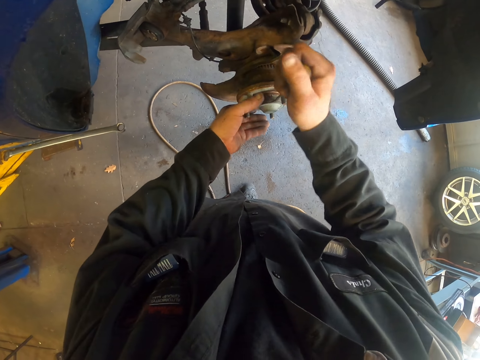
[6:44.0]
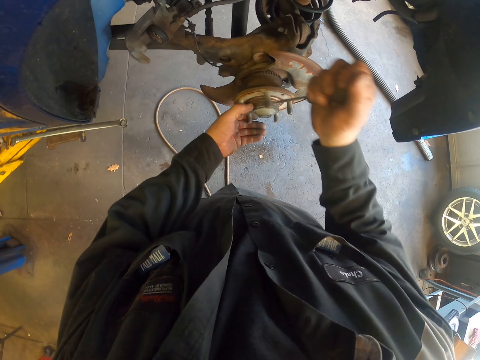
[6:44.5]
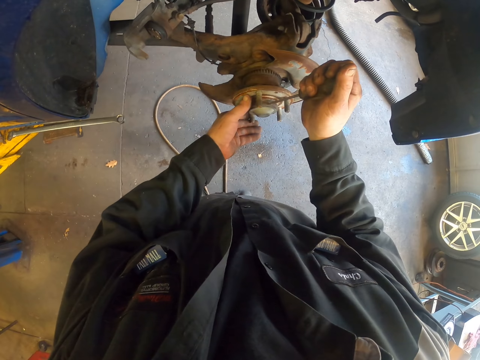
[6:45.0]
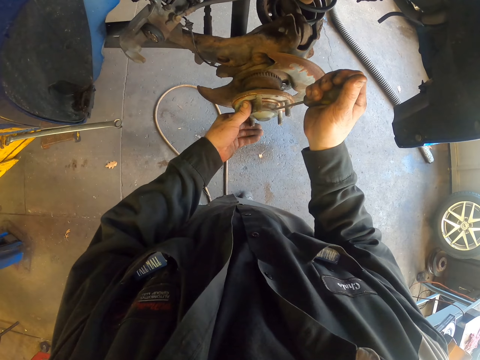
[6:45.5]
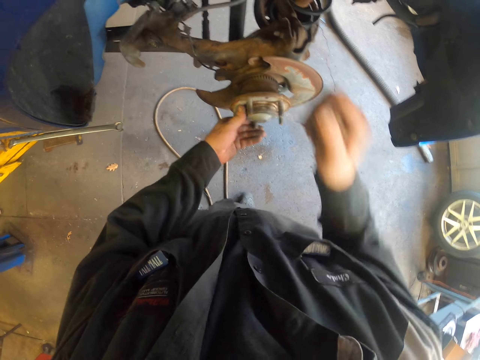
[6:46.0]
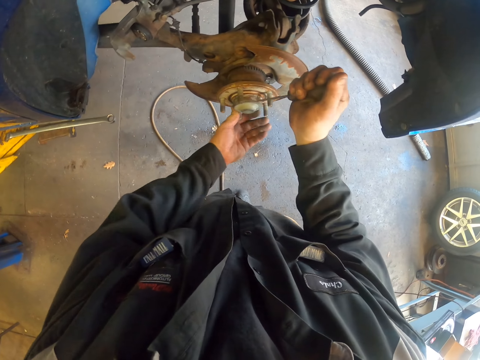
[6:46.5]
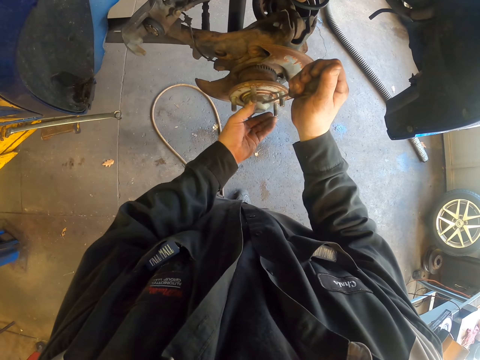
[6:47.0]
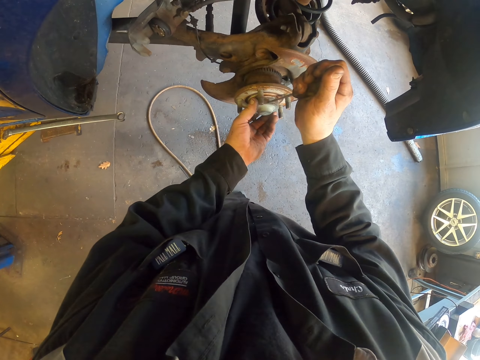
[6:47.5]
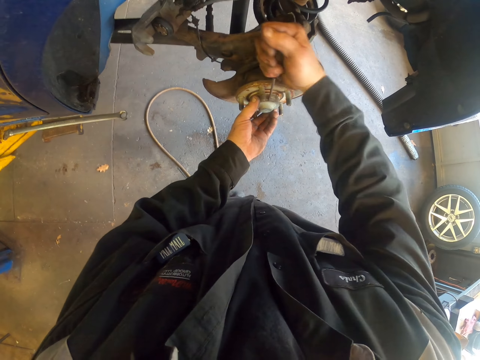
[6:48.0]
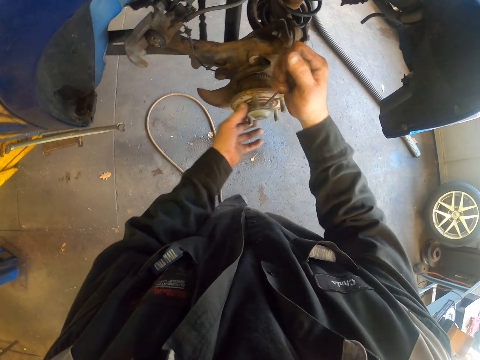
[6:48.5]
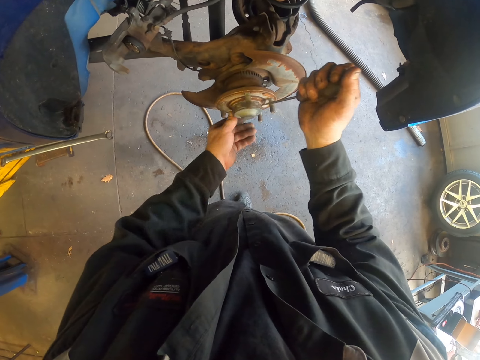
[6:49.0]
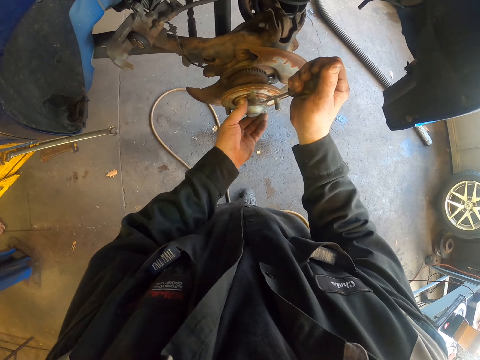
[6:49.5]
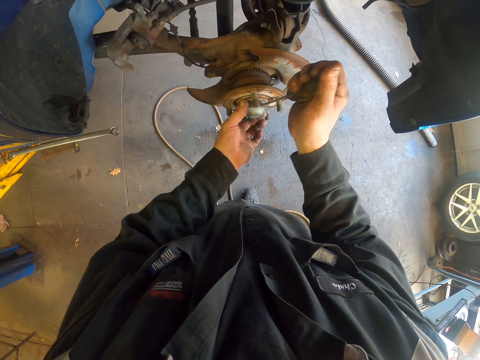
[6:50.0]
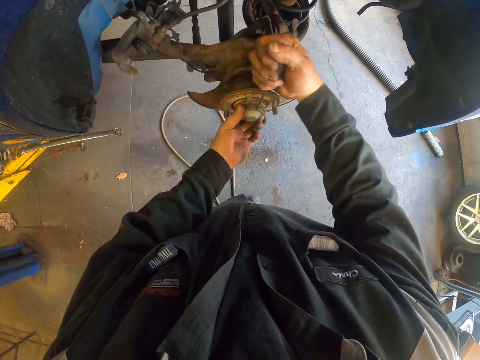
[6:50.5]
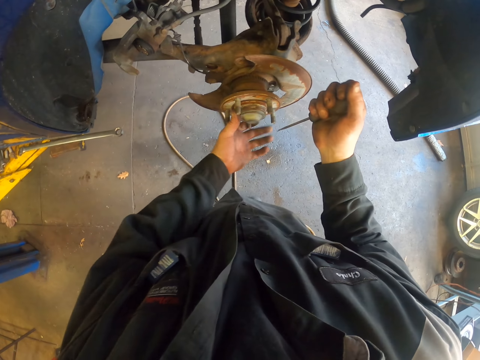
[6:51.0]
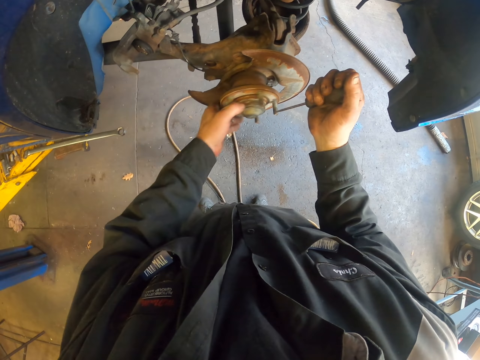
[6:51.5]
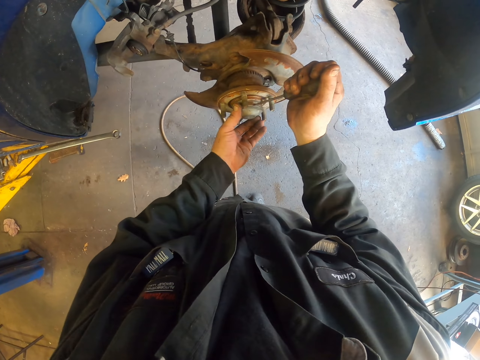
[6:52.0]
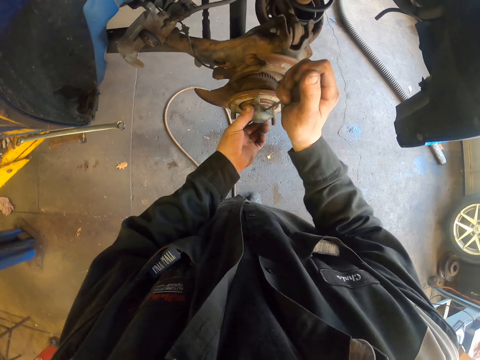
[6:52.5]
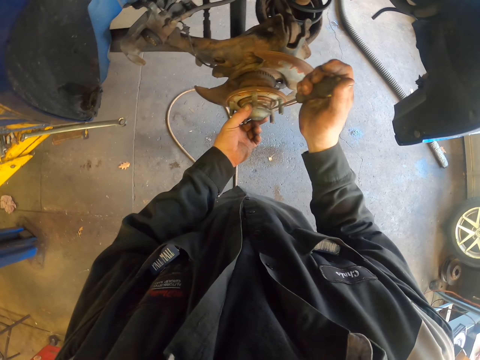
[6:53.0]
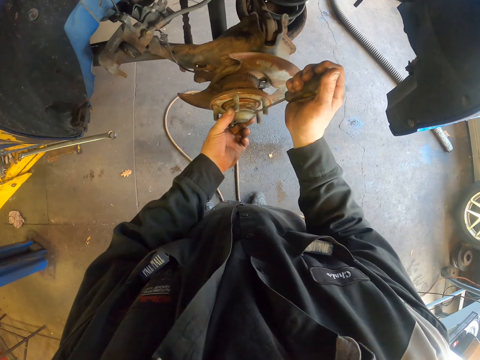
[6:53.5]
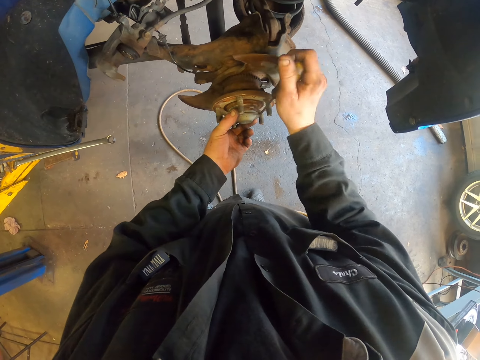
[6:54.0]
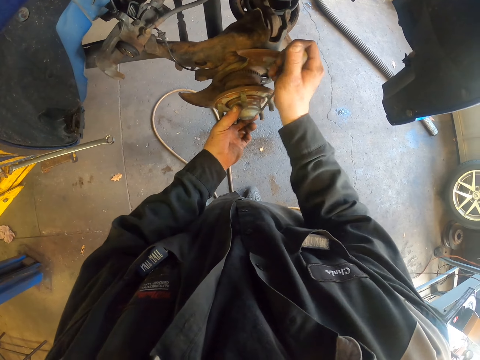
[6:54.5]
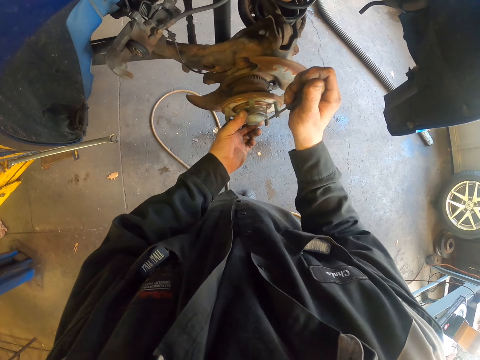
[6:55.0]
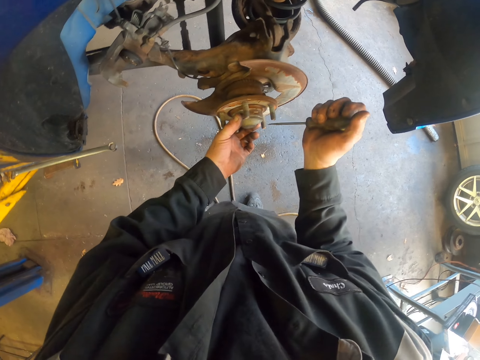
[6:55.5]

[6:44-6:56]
The camera wearer pushes something with a screwdriver. They remove the bearing cap with the screw. They turn the wheel bearing system. They push something with the screwdriver. They turn the wheel bearing system. They push something with the screwdriver. They turn the wheel bearing system. They push something with the screwdriver. They turn the wheel bearing system. They push something with the screwdriver.

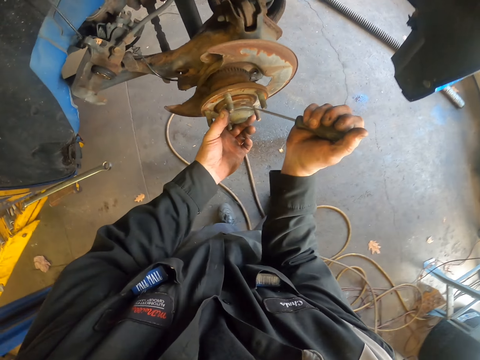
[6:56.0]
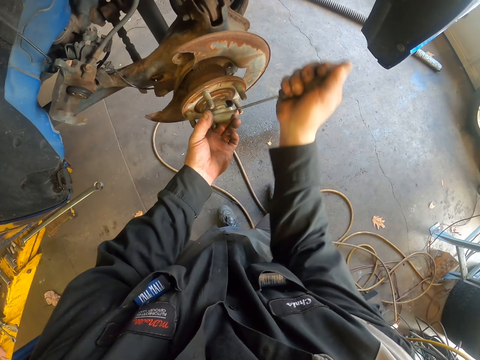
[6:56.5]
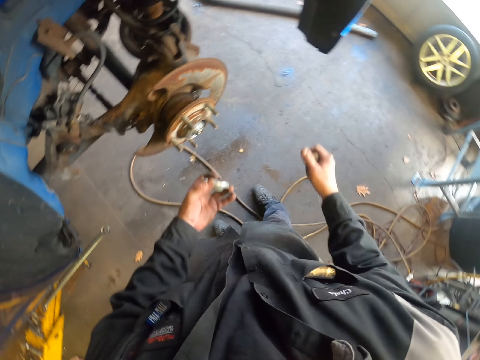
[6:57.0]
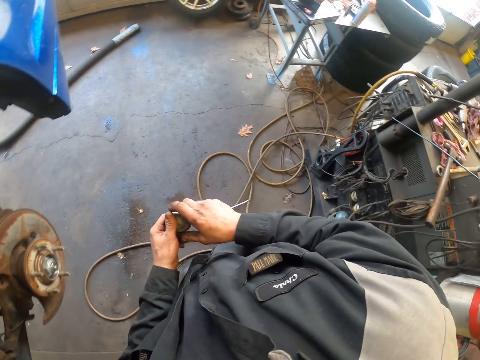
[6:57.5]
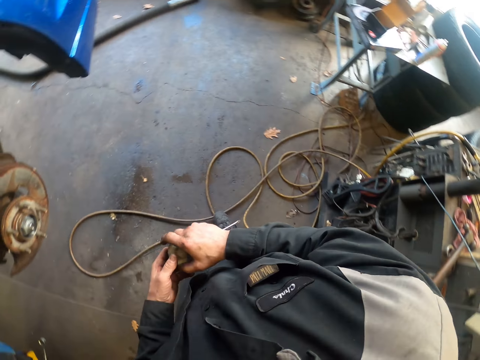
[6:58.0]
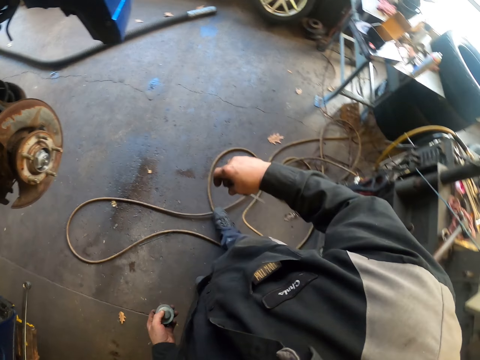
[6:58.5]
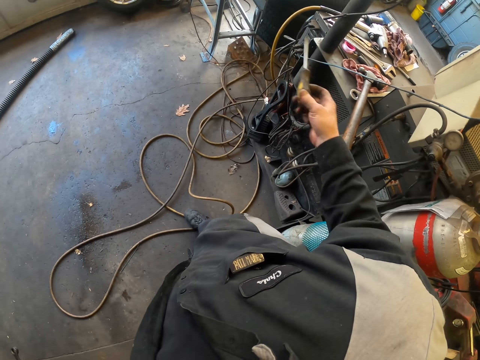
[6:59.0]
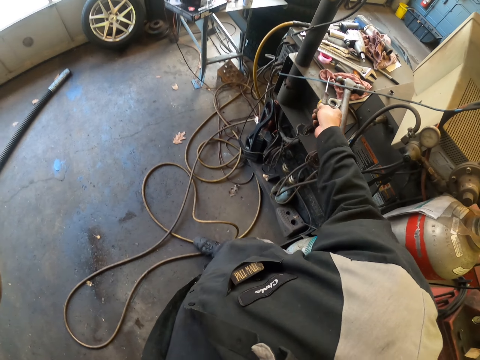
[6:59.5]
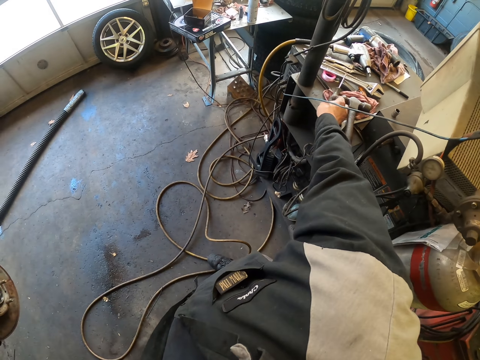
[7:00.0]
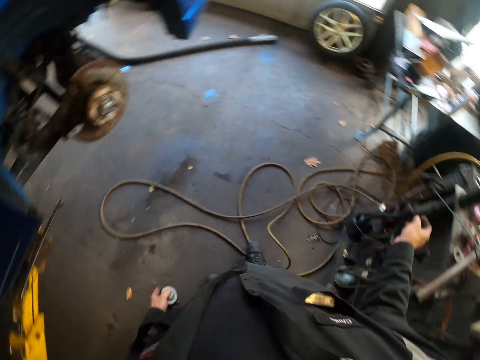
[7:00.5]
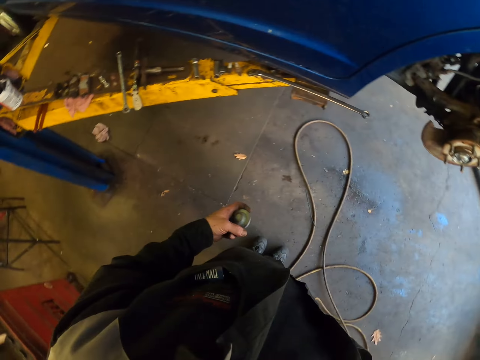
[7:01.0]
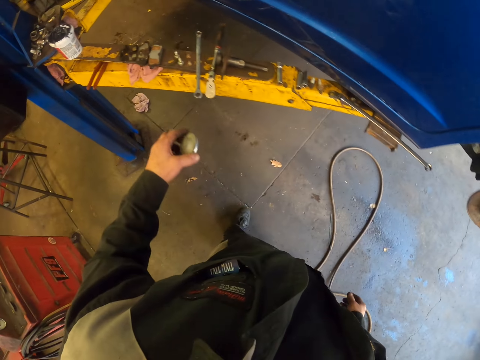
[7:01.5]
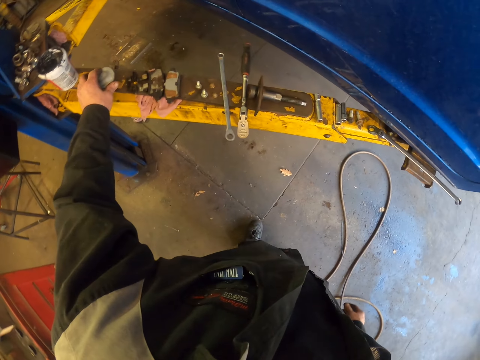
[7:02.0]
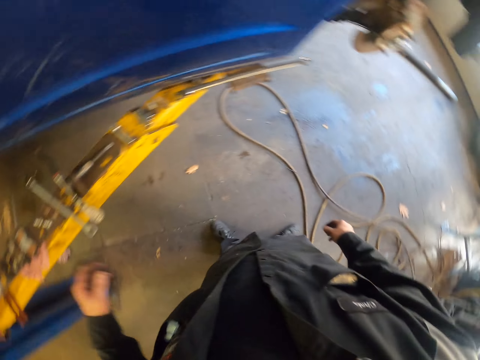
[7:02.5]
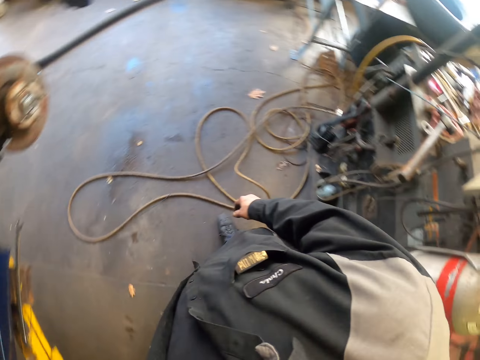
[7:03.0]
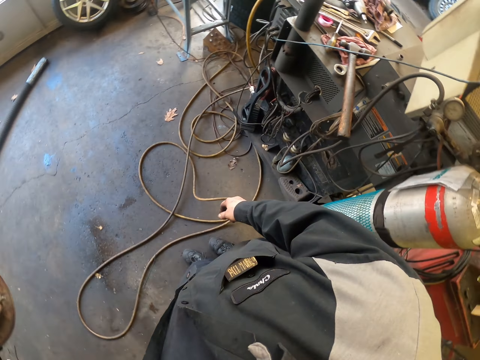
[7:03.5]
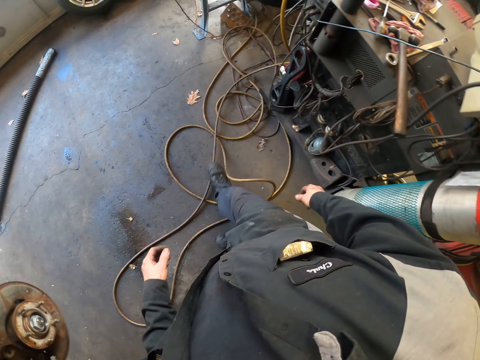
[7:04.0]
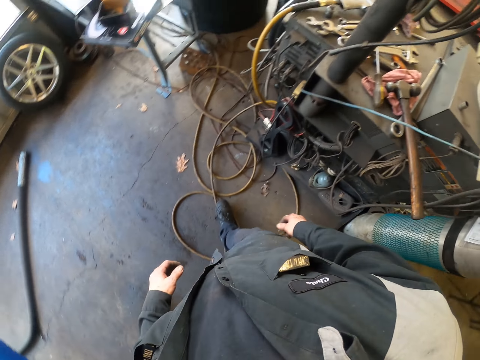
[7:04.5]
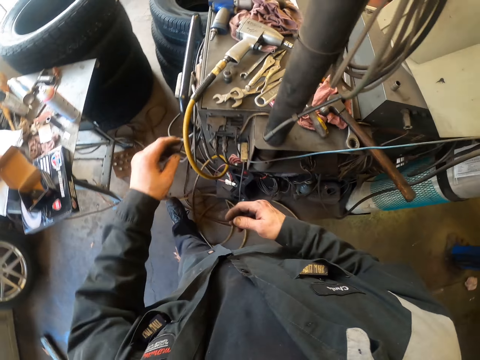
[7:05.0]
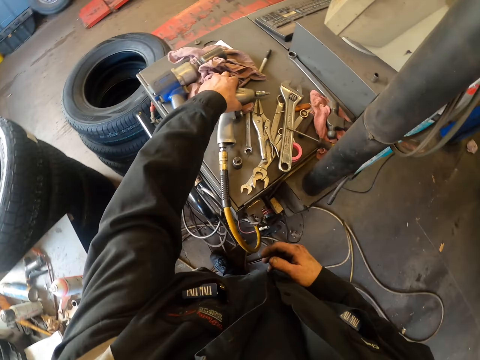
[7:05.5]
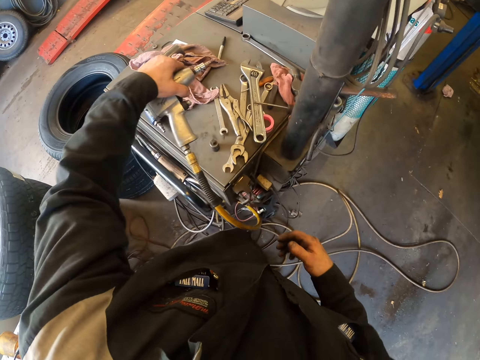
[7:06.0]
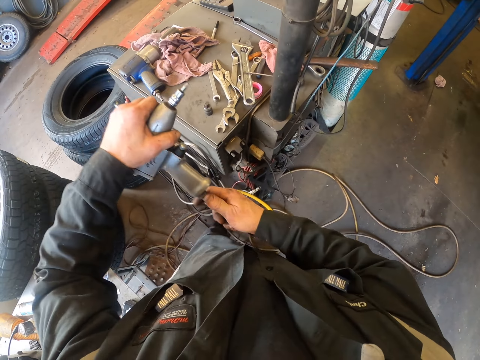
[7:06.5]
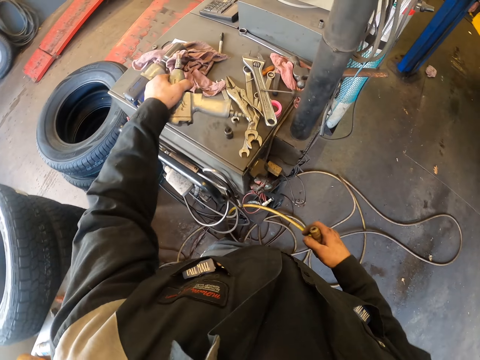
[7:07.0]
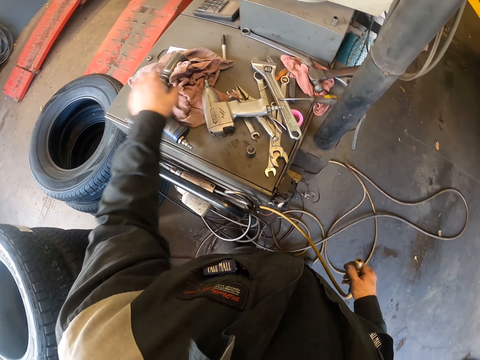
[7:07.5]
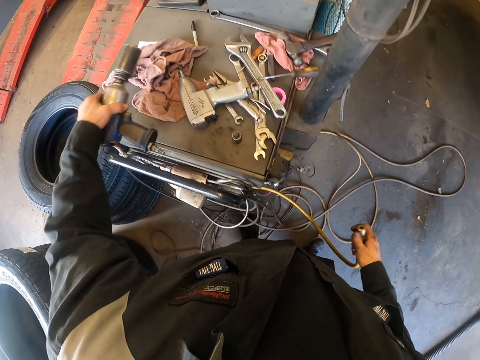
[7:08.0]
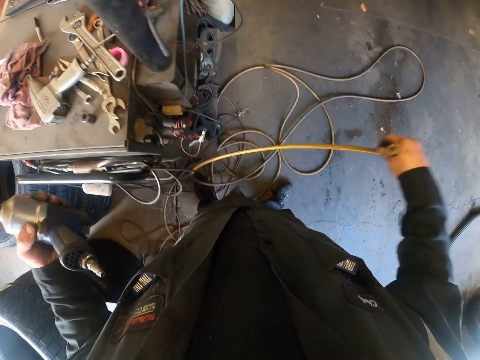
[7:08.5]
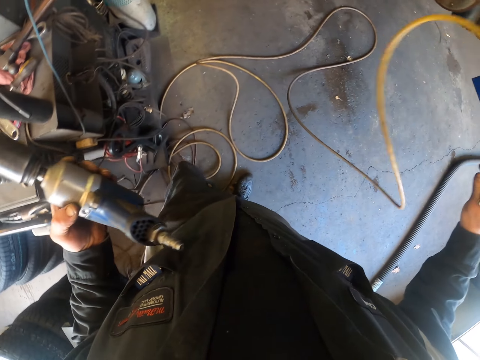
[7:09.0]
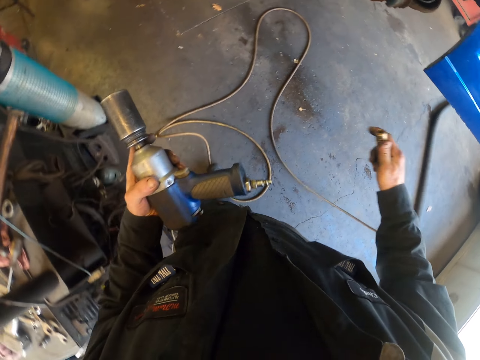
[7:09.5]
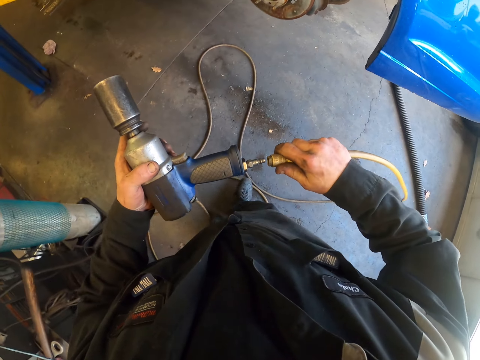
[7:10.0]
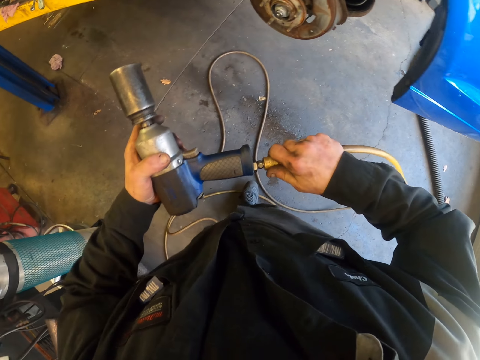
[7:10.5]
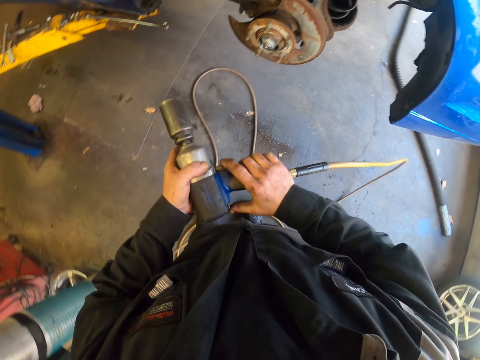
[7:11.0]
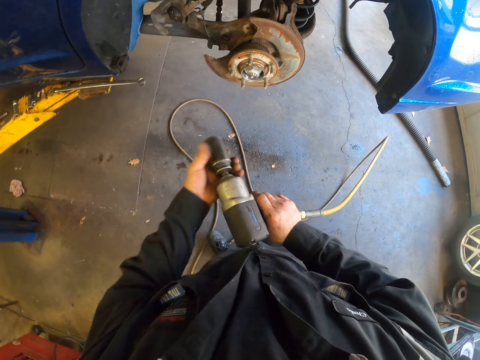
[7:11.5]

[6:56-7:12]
The camera wearer moves around. They push something with a screwdriver. They turn around. They hold something with both hands. They turn around. They put the screwdriver on the table. They turn around. They place the bearing cap on the steel. They move around. They turn around. They walk around. They pick the wrench gun on the table. They remove the cable or wire on the wrench gun. They place the wrench gun on the table. They pick the wrench gun on the table. They move the wire. They walk around. They connect the wrench gun with the cable.
